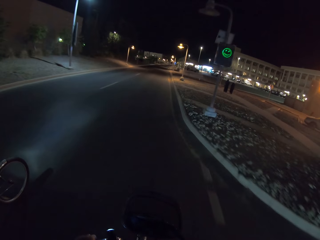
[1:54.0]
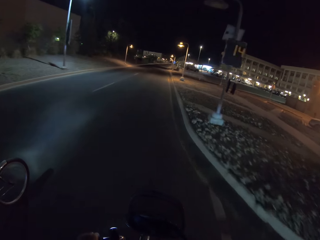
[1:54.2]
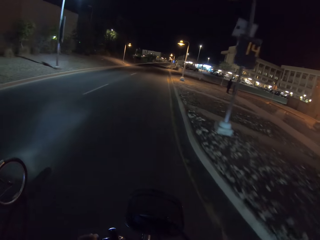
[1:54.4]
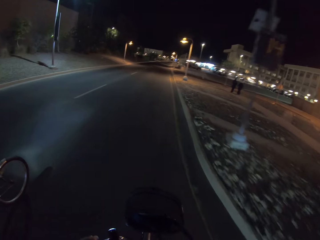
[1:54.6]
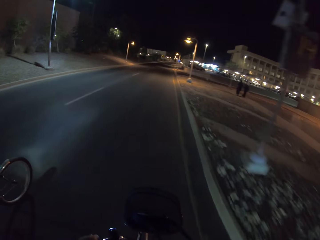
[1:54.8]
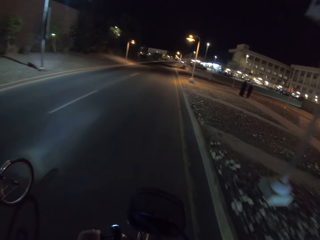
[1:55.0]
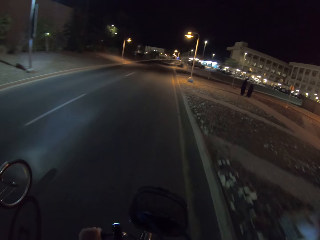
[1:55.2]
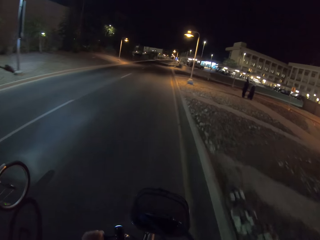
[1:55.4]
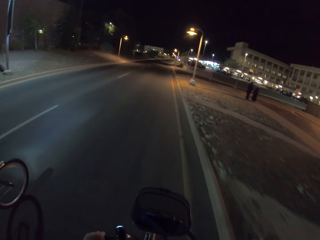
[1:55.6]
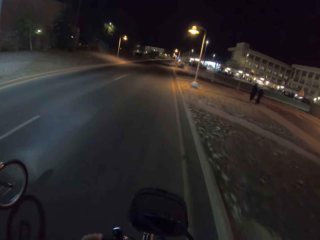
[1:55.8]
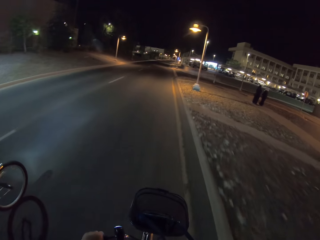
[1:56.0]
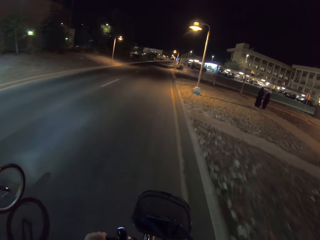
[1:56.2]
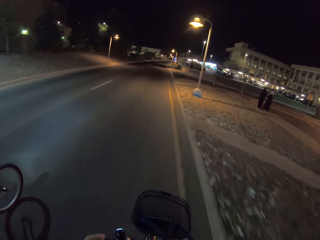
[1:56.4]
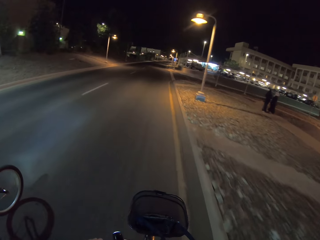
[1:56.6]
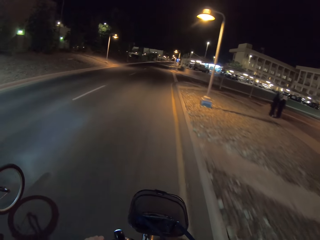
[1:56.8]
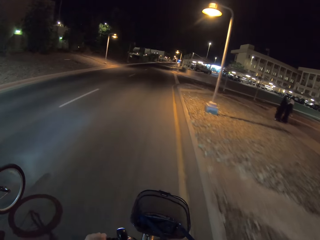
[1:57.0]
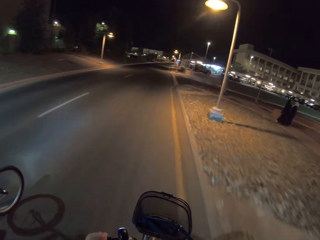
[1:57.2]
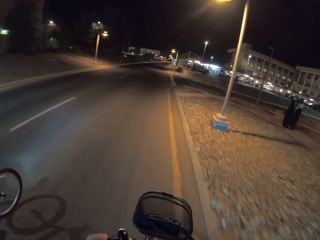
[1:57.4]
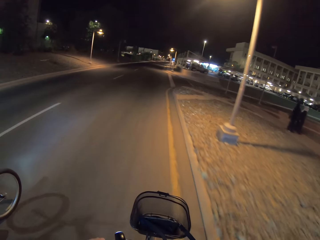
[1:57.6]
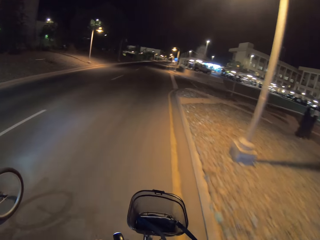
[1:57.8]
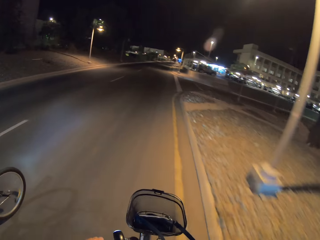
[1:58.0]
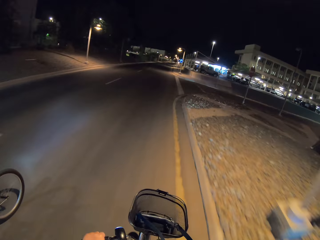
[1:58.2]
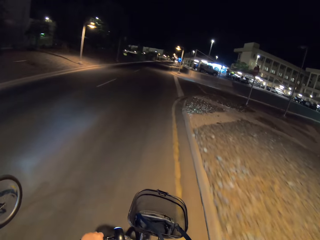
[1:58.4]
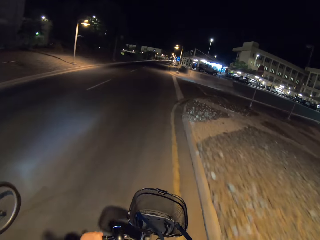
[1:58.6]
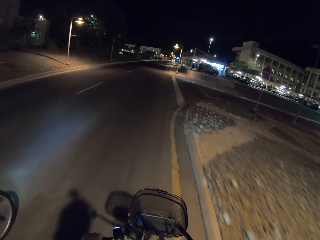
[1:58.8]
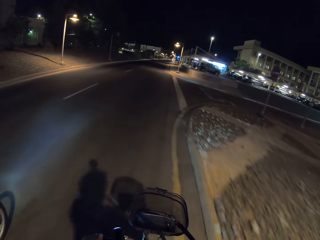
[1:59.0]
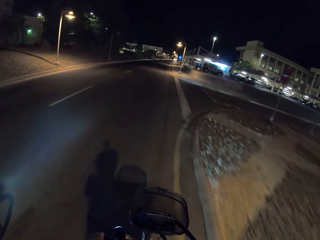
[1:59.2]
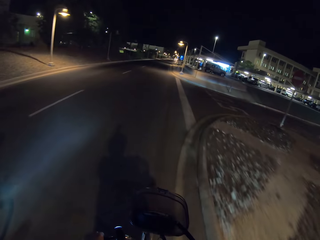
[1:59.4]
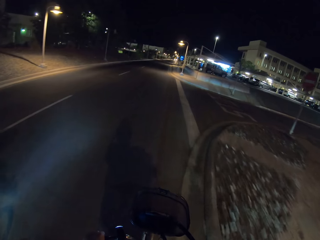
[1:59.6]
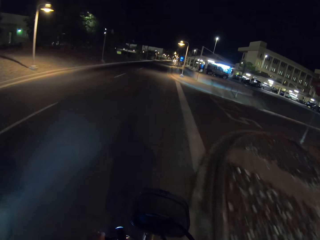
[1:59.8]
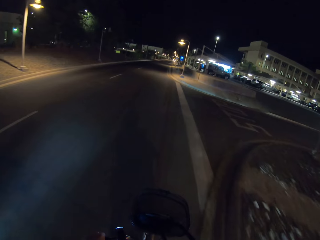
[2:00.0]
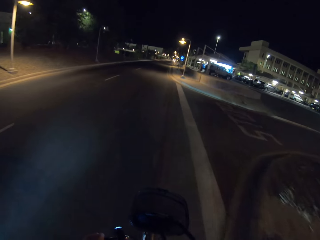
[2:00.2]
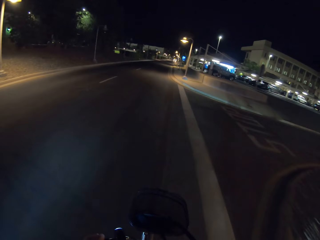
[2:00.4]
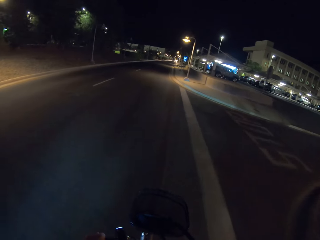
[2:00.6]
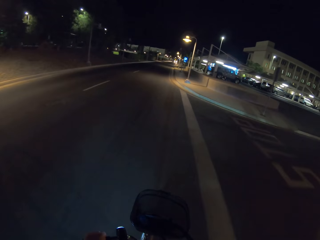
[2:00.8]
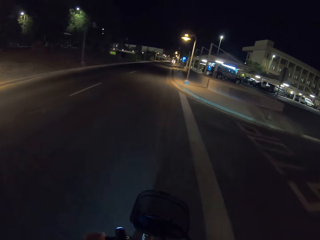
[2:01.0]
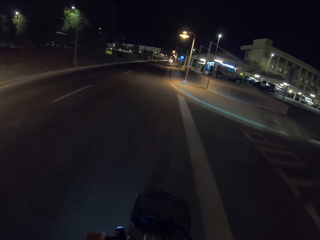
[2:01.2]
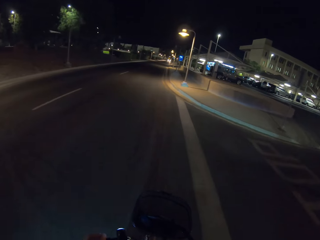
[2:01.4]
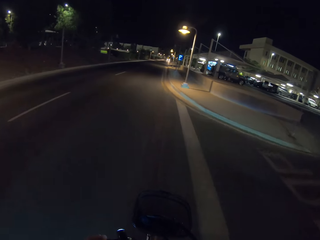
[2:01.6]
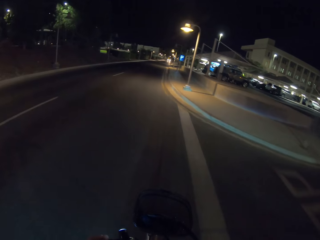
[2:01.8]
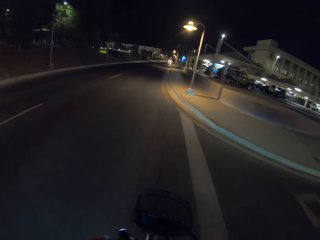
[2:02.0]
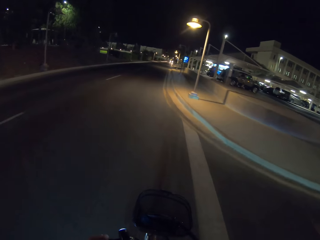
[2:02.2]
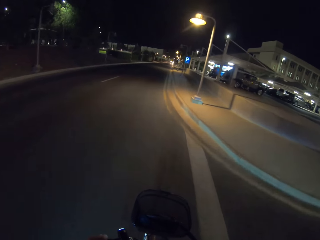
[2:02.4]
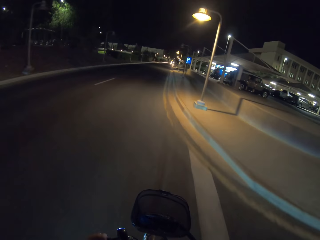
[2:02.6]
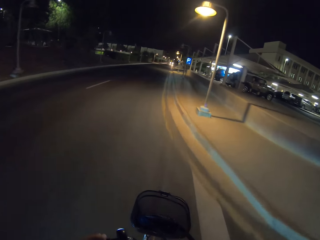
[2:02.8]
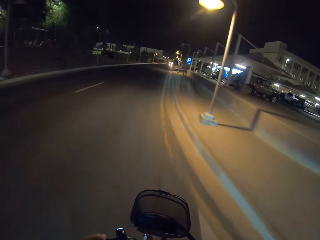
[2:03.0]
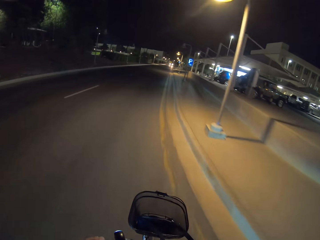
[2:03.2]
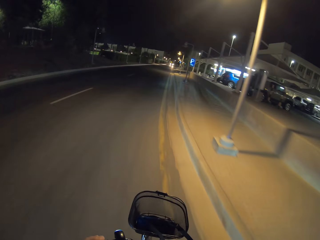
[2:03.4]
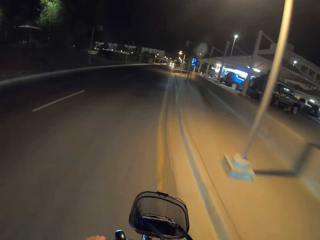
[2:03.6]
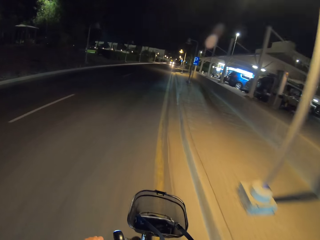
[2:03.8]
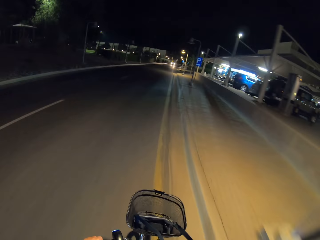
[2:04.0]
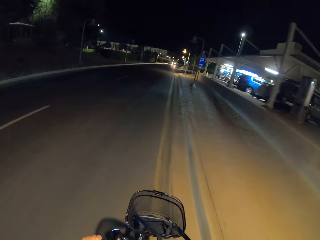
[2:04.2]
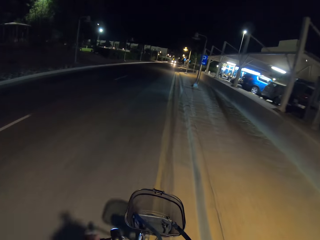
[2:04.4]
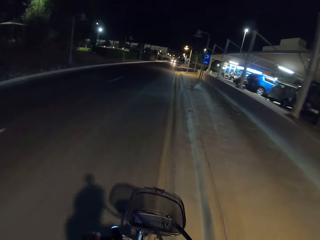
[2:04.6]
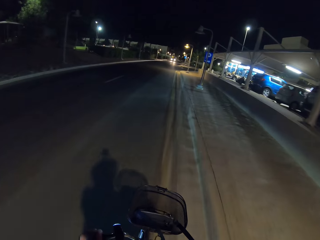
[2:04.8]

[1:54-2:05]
A lady appears walking. Another lady appears walking. The camera wearer rides the bicycle. A man rides the bicycle.

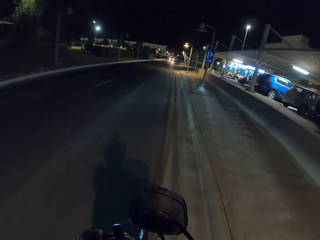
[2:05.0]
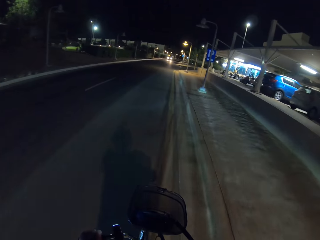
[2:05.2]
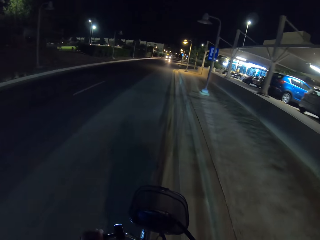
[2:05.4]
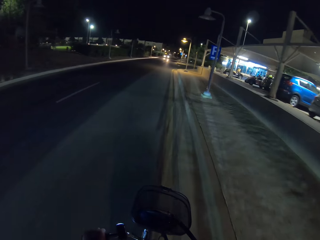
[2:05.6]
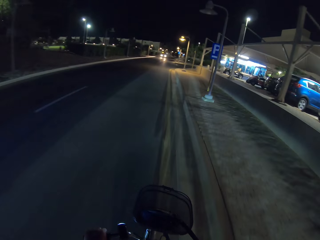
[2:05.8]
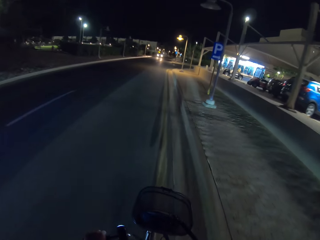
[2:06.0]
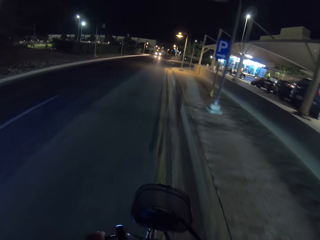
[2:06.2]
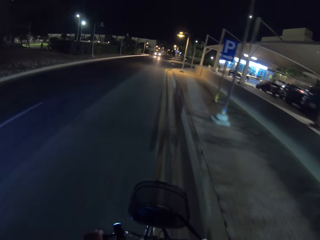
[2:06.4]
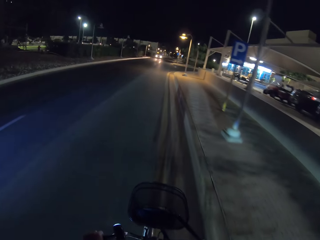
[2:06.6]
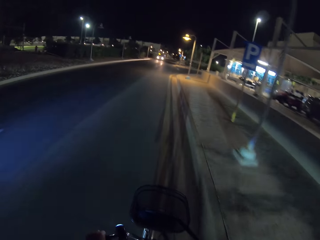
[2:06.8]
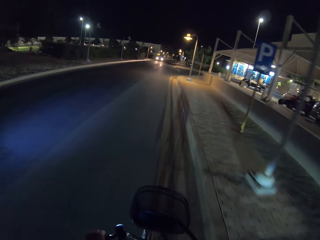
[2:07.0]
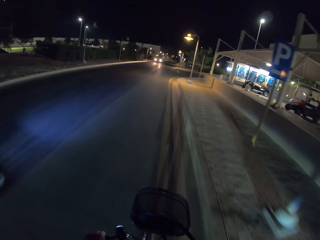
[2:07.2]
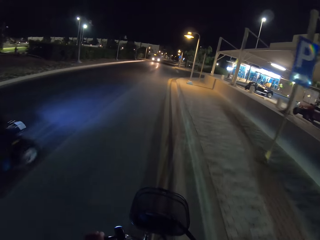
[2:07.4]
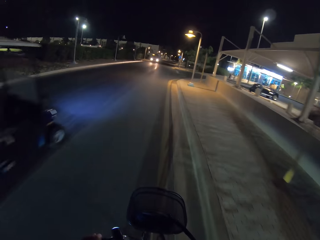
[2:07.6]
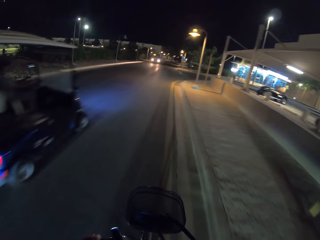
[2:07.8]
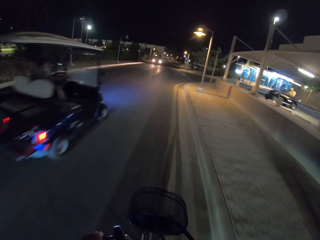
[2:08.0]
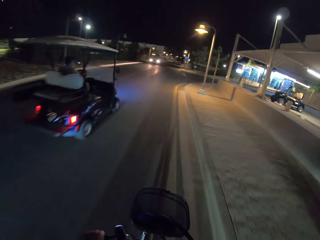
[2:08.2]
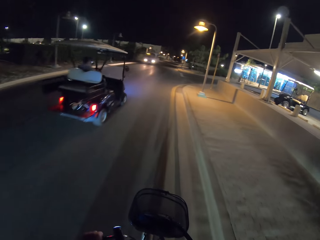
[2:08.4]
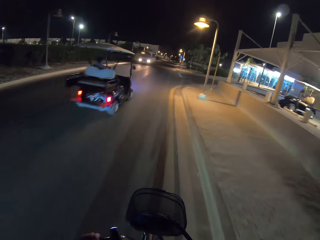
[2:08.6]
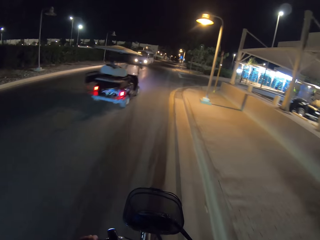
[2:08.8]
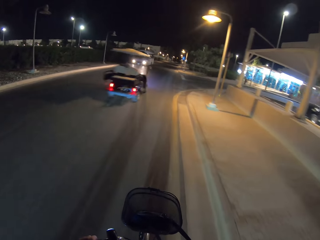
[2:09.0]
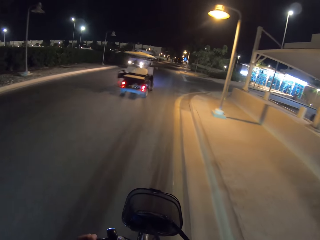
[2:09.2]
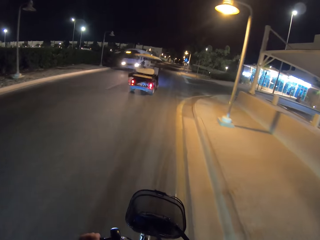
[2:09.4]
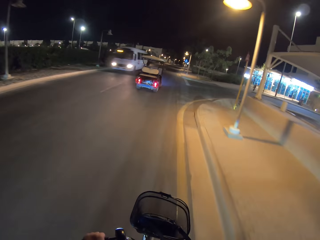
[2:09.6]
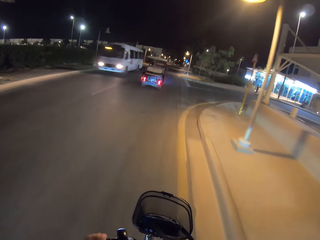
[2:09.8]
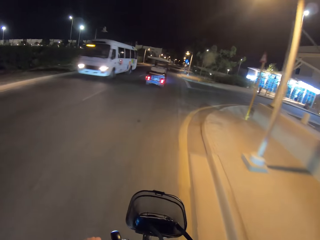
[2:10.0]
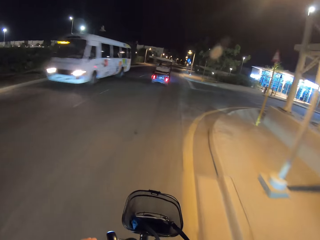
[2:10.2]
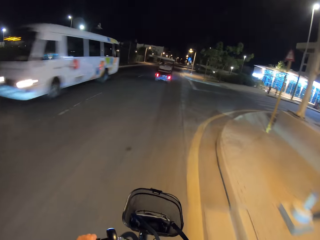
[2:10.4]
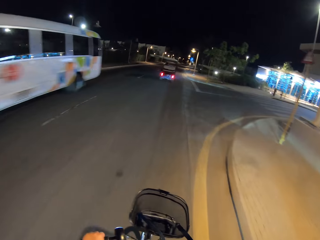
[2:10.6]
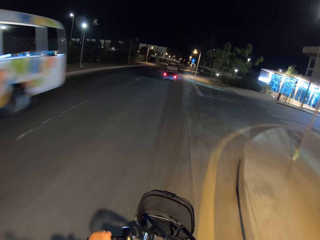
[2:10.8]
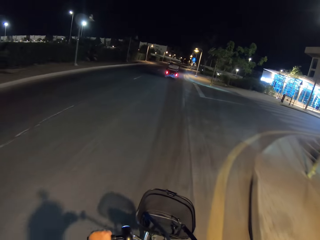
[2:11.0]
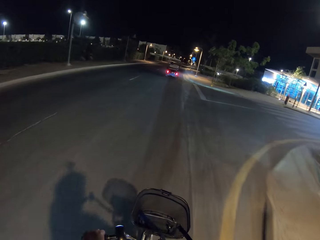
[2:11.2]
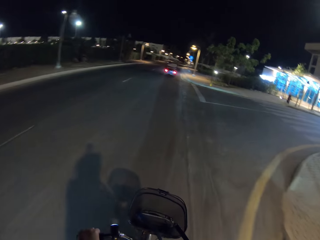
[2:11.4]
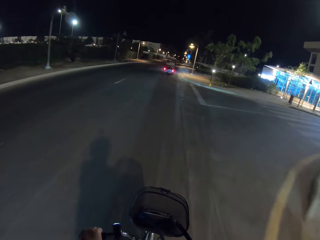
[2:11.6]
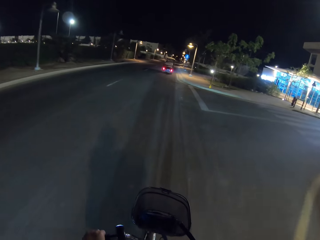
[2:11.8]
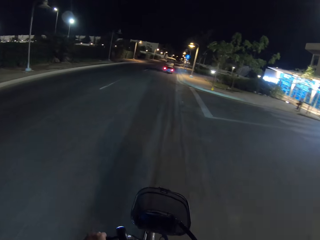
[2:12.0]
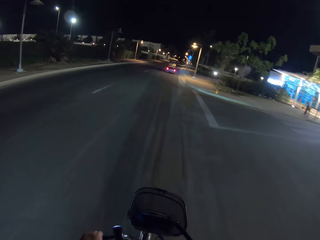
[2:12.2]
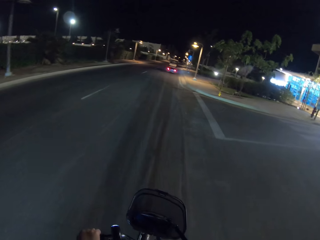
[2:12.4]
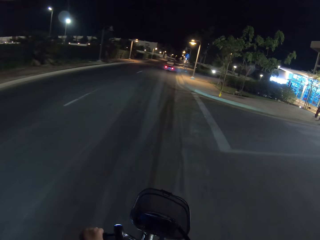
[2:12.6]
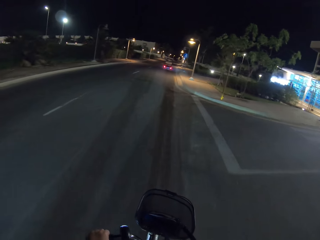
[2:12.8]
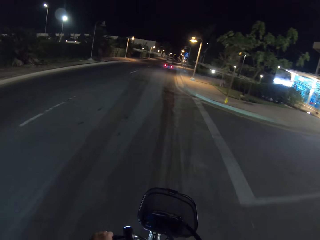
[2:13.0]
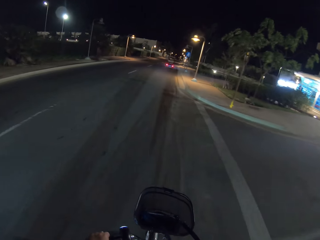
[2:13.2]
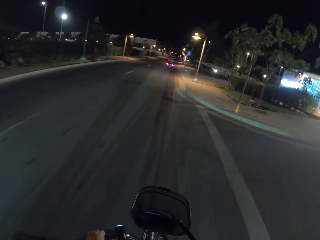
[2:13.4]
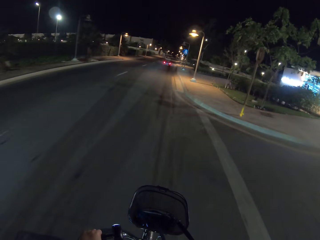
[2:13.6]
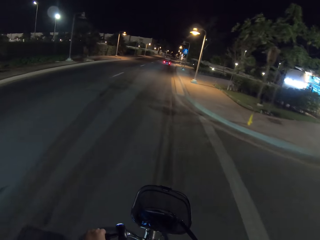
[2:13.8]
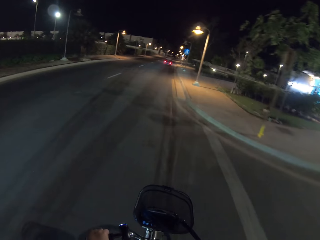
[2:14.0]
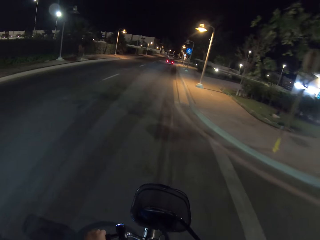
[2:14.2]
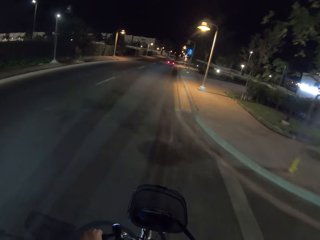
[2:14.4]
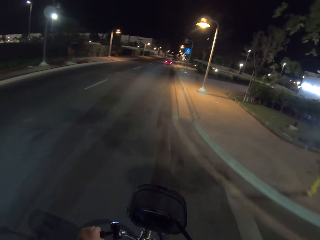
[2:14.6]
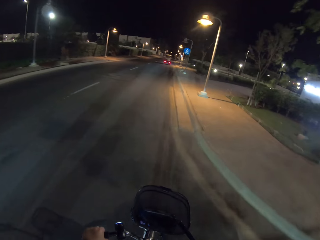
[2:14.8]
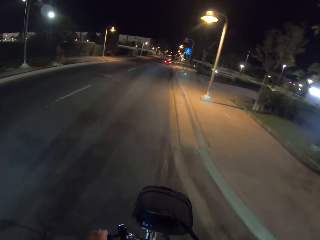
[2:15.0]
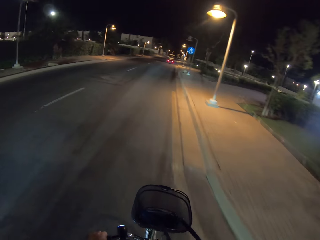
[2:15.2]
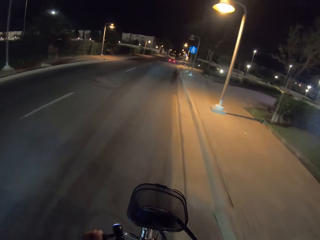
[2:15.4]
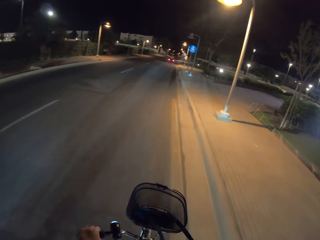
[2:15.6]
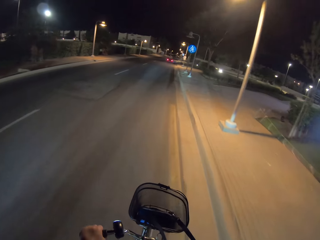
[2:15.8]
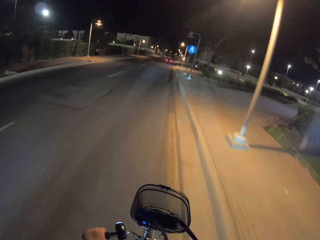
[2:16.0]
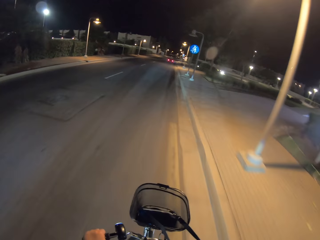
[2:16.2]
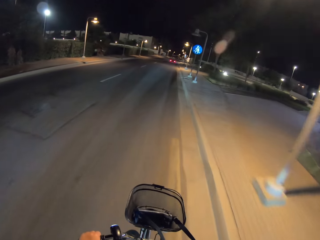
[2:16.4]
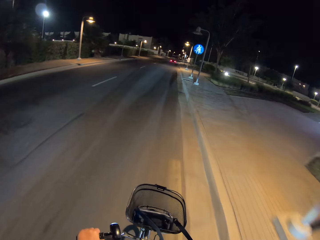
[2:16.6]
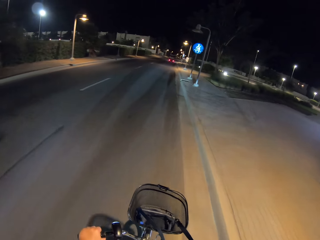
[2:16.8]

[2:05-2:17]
A man drives the car. The camera wearer drives the bicycle.
